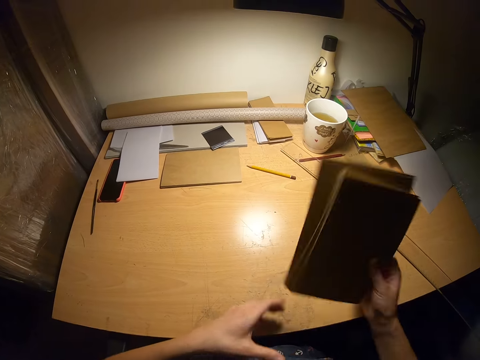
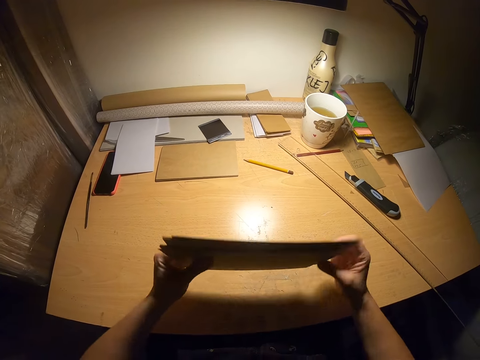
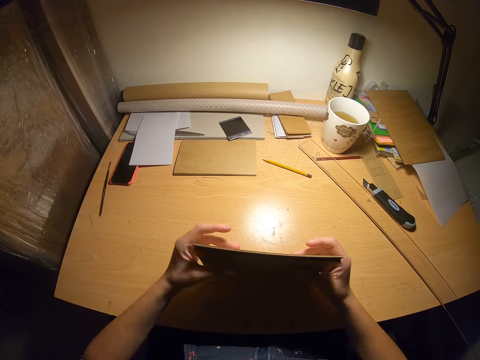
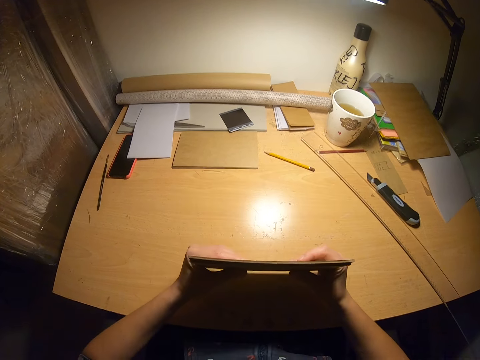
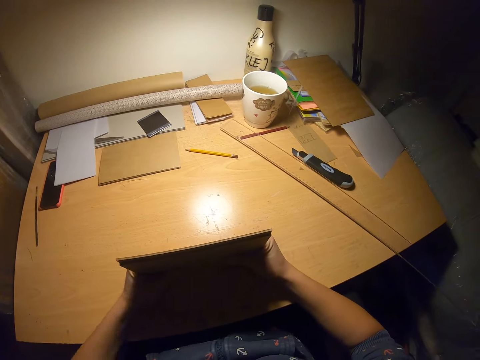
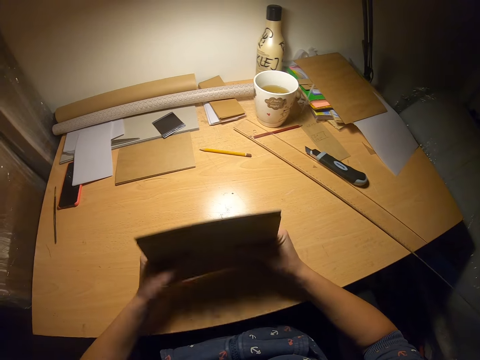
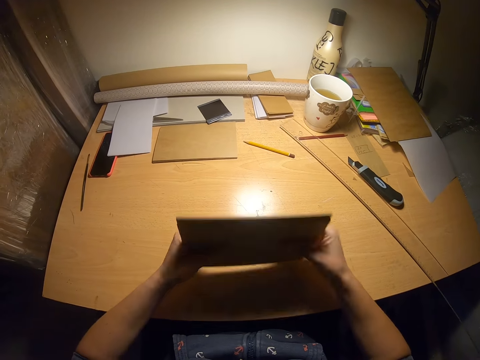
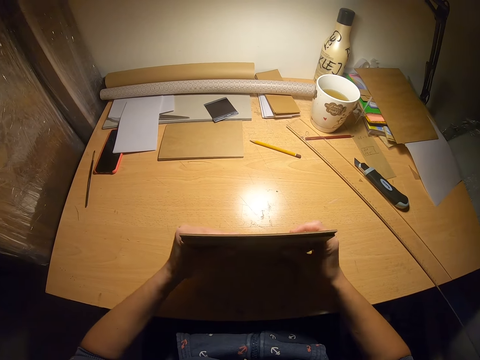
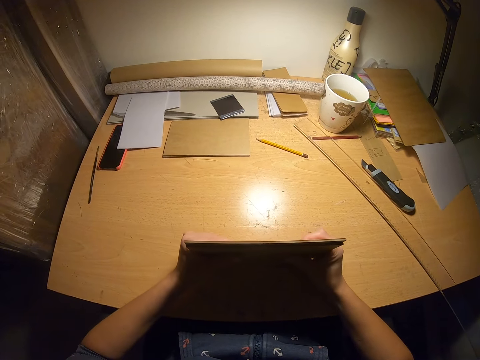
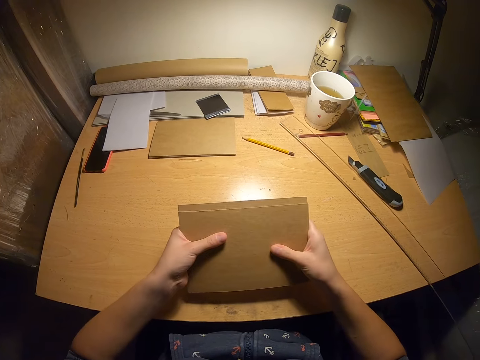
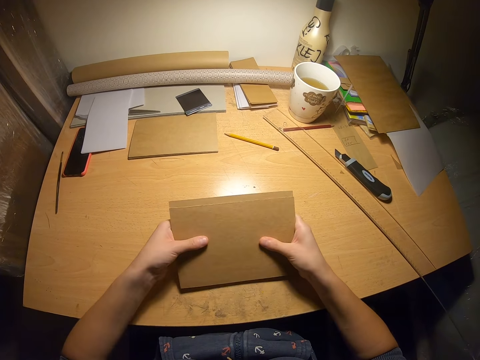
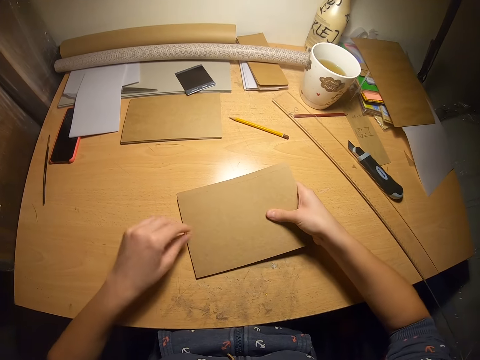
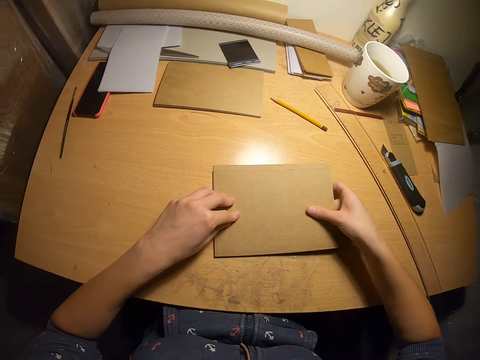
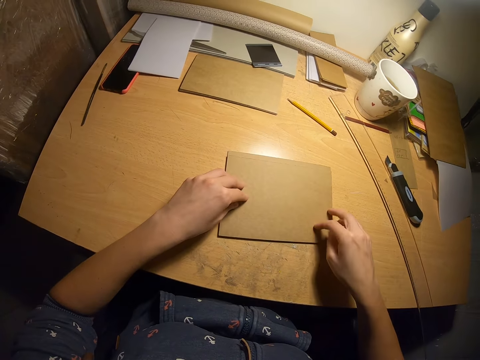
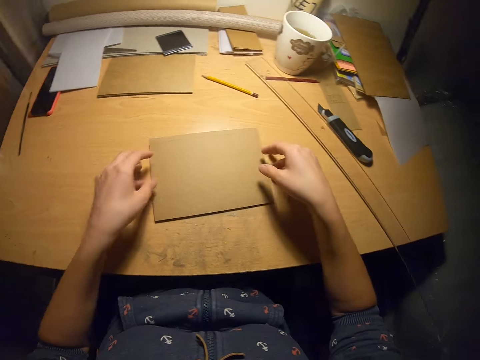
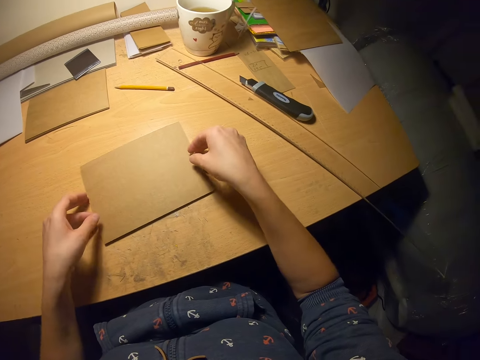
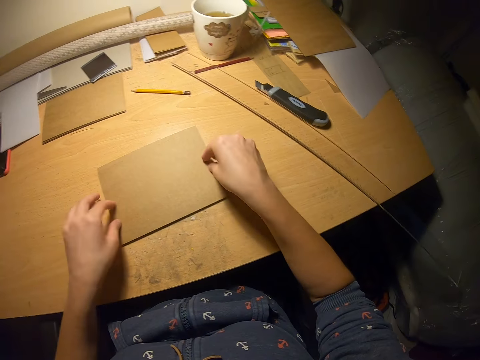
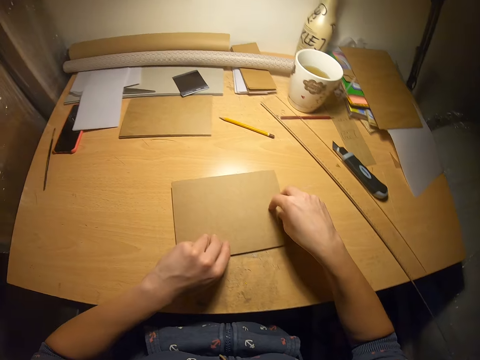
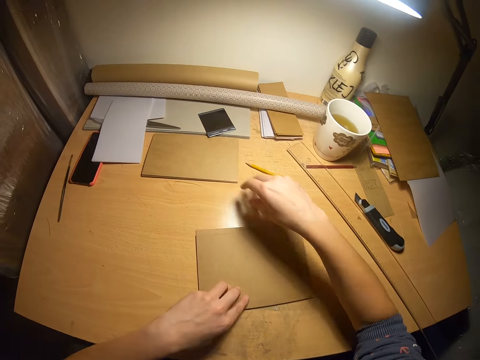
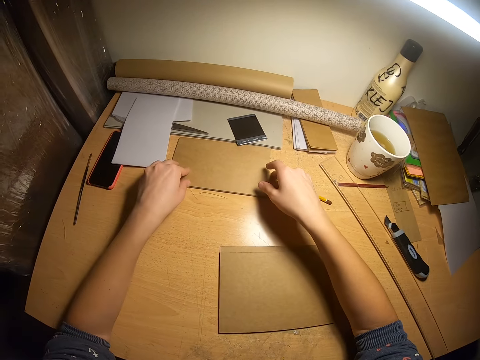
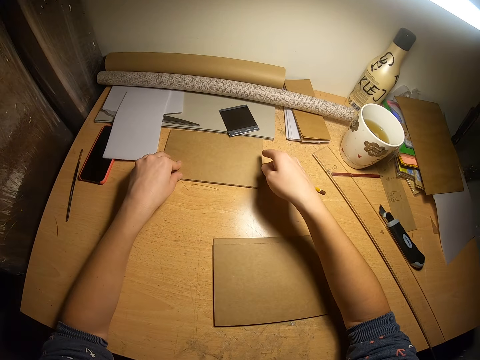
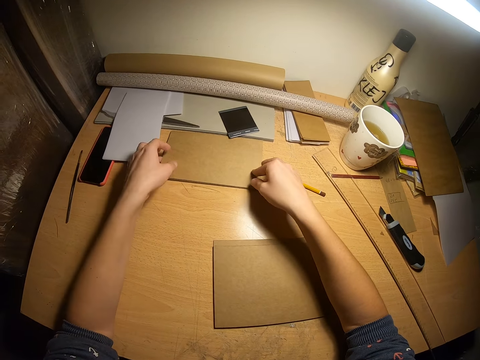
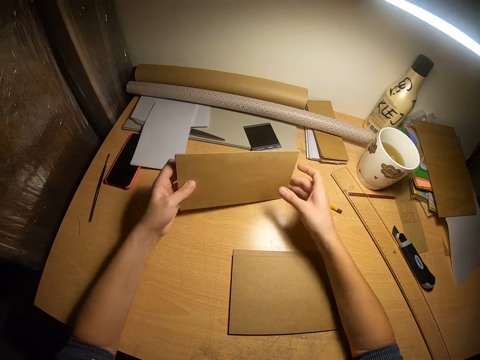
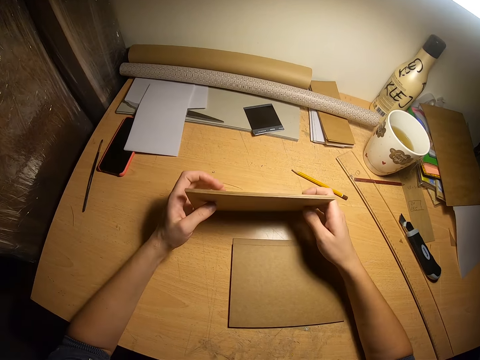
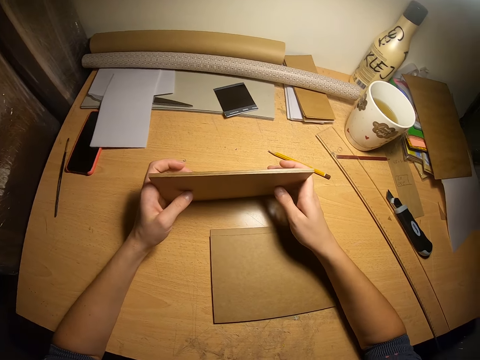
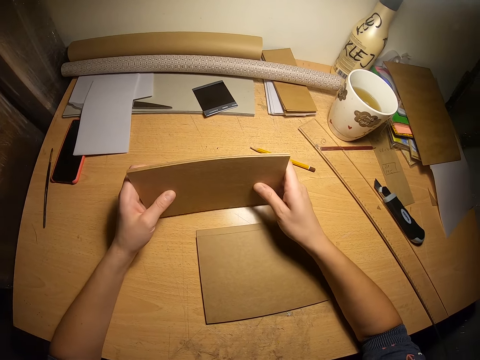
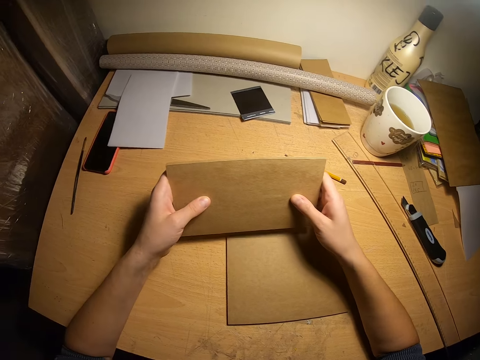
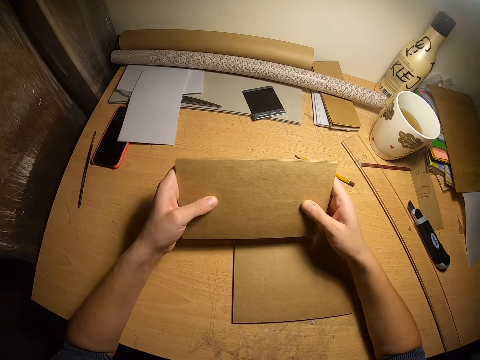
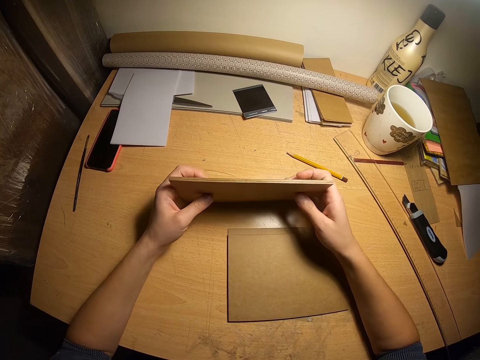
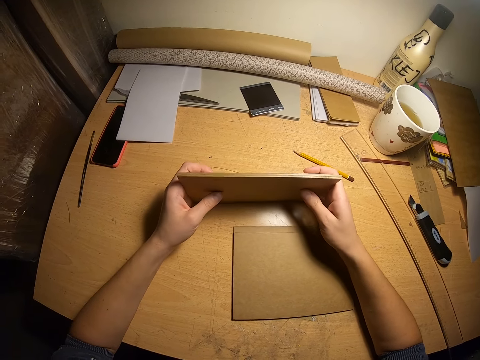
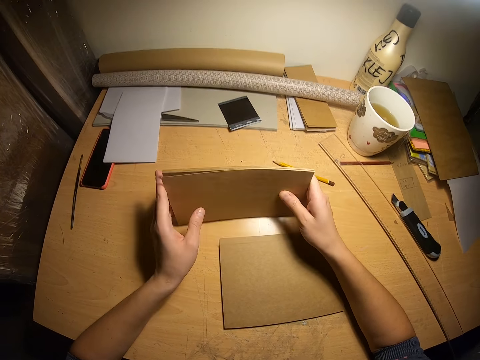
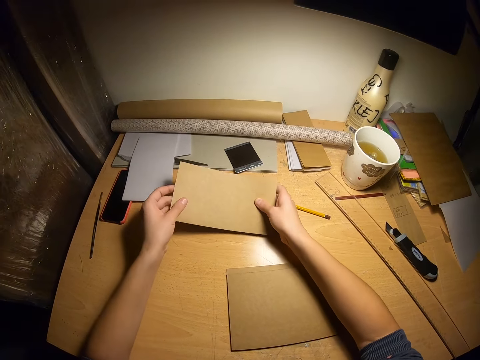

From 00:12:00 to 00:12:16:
The camera wearer arranges the papers. They pick the cardboard from the table. They arrange the cardboard with both hands. They look at the papers.

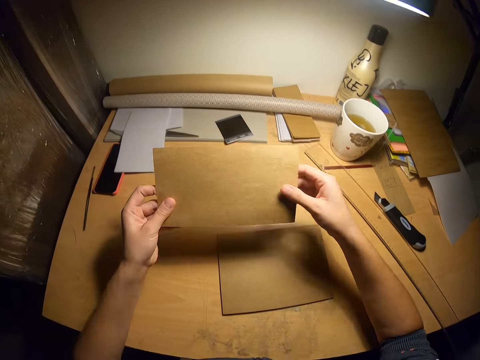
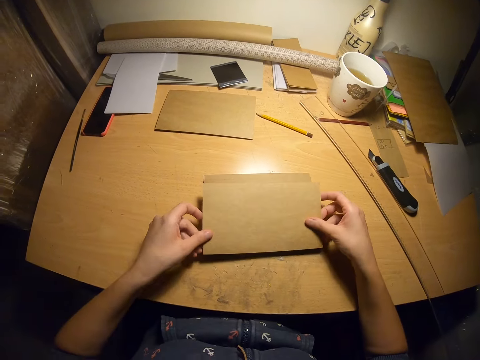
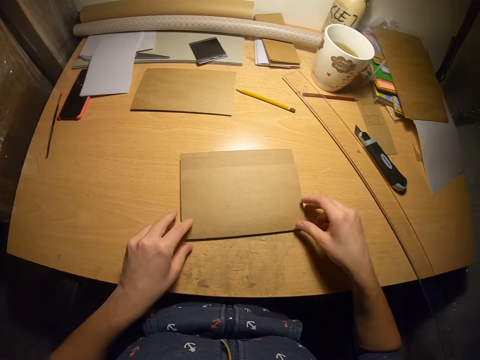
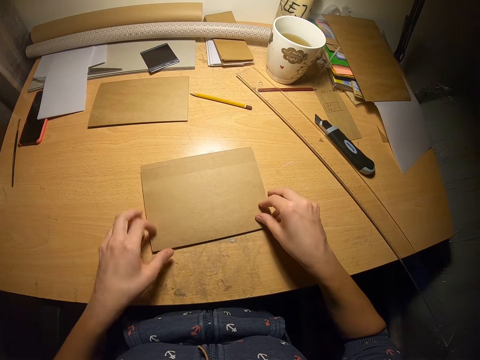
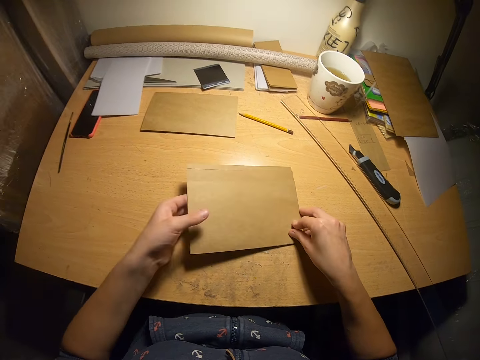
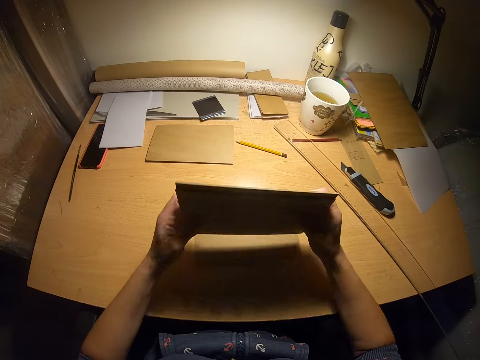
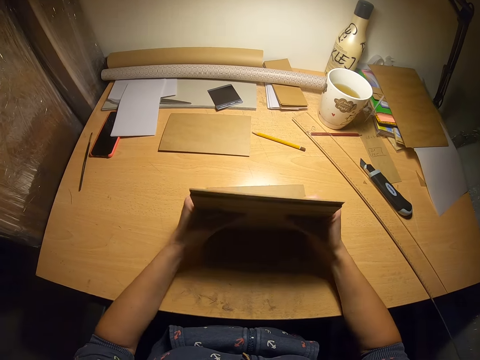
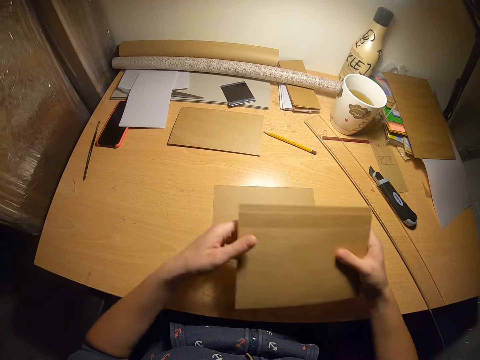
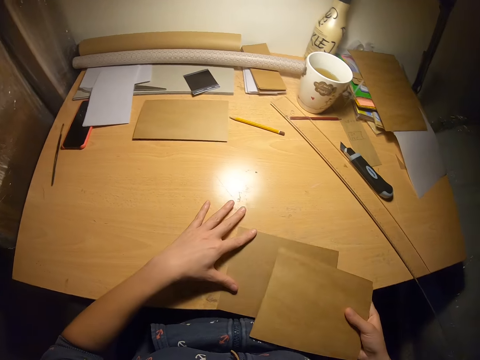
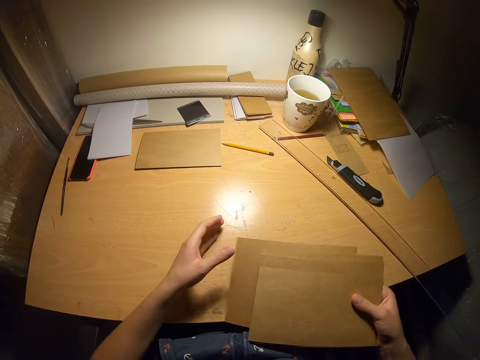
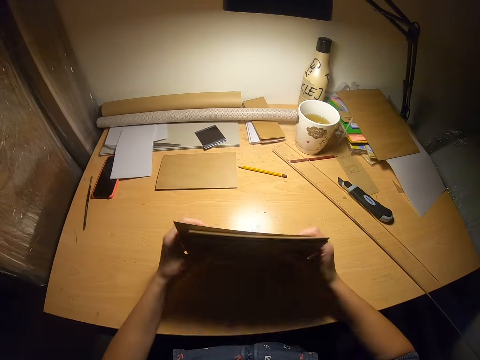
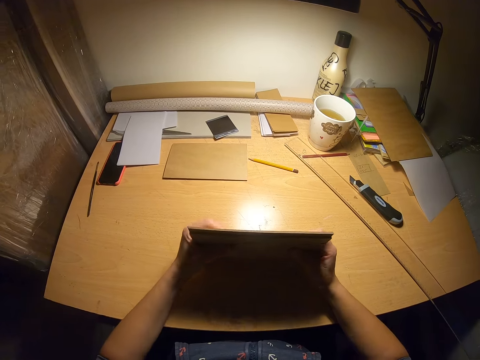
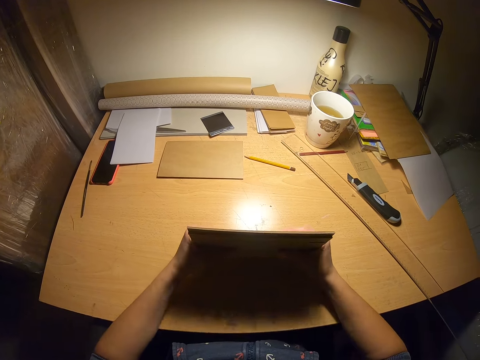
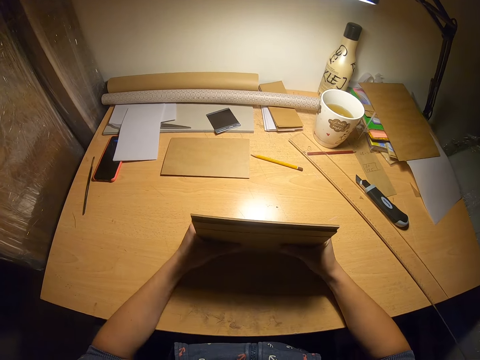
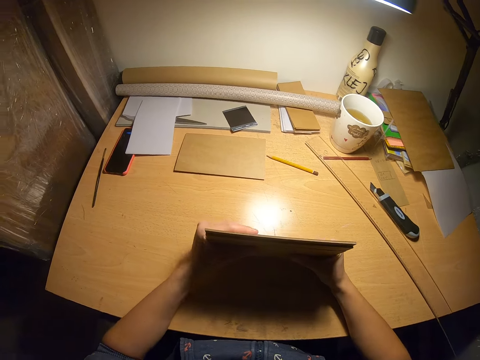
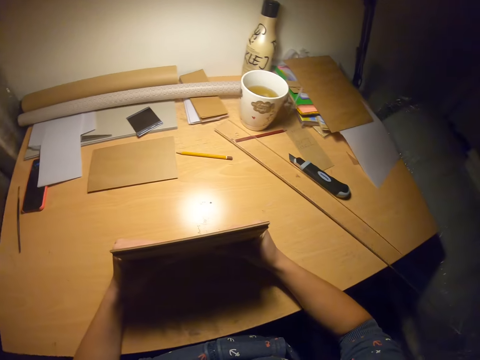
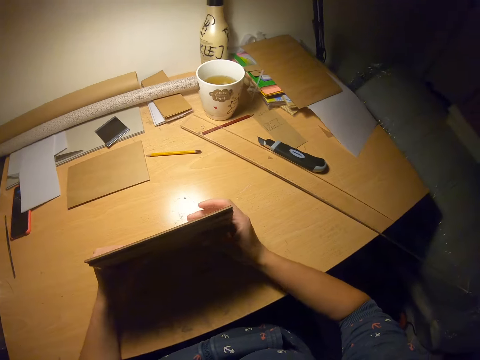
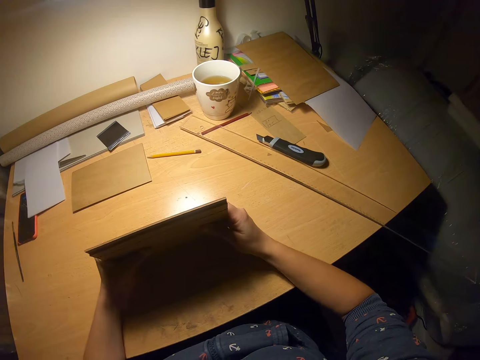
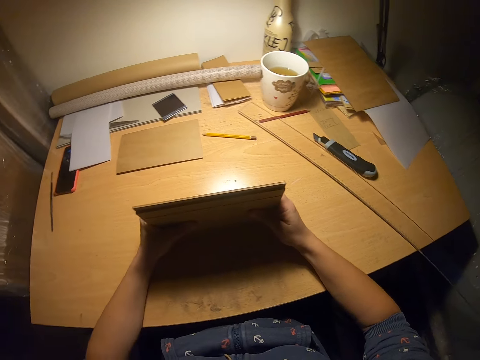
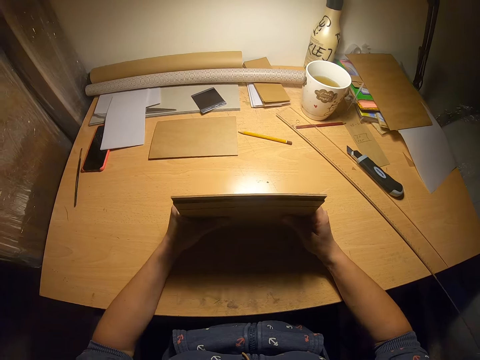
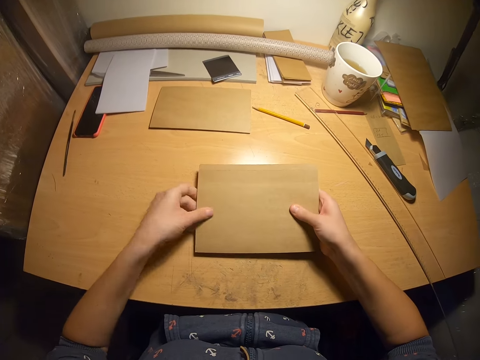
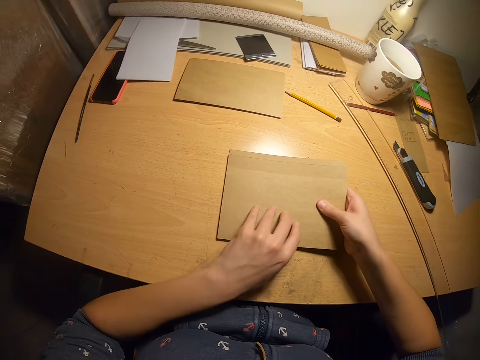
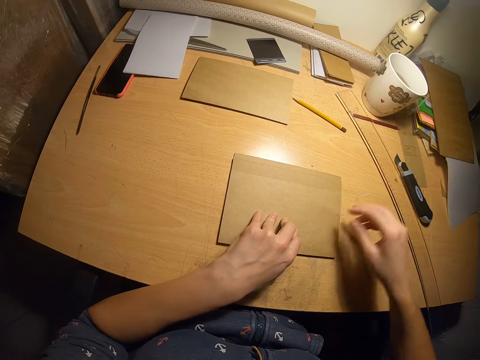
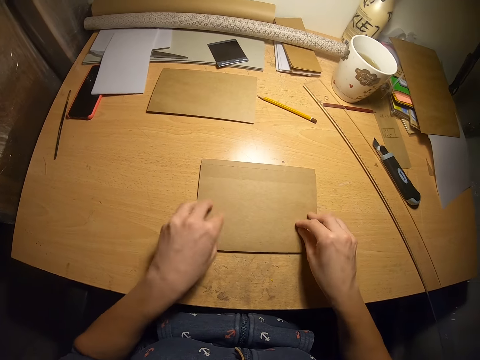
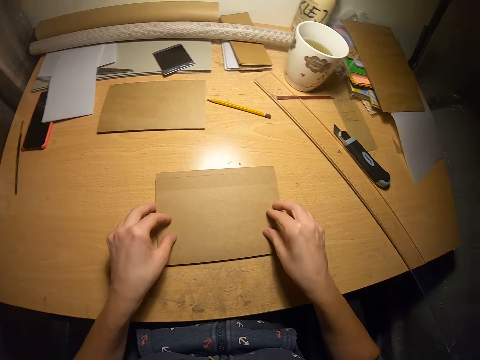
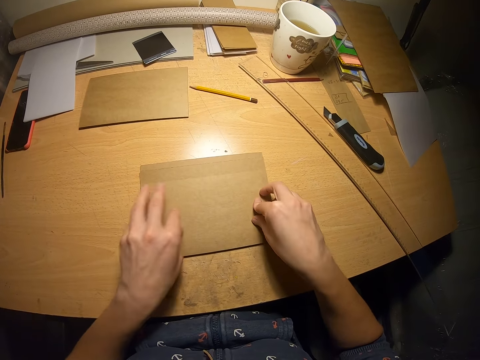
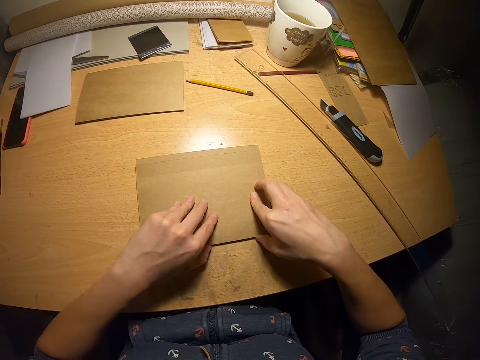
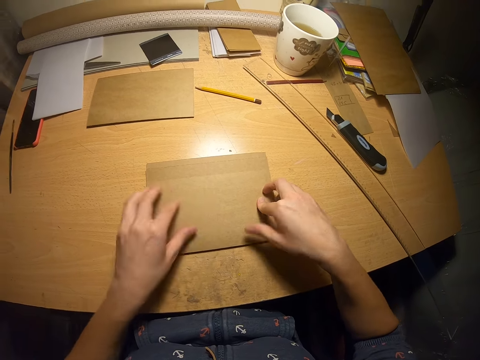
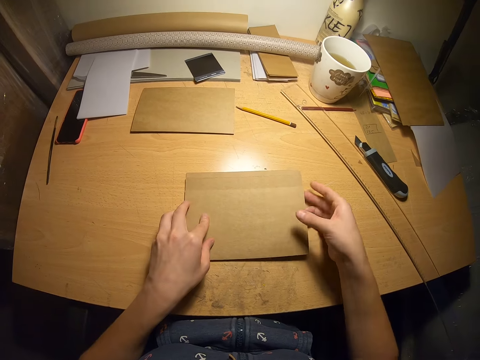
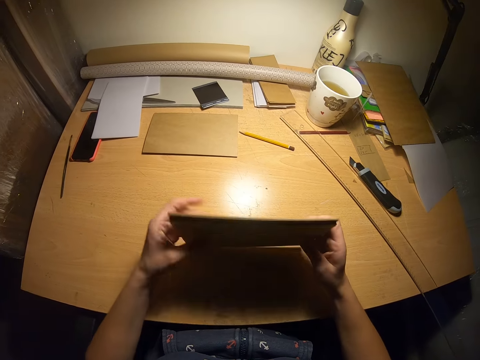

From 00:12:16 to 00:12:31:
The camera wearer arranges the papers.
